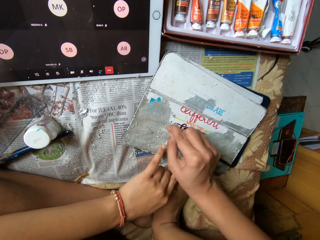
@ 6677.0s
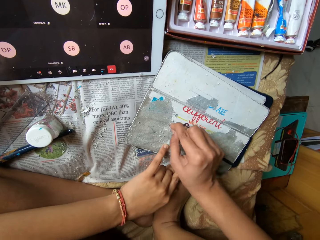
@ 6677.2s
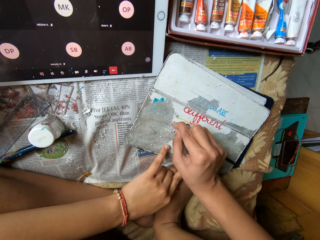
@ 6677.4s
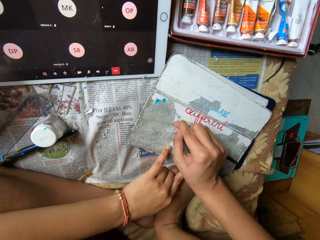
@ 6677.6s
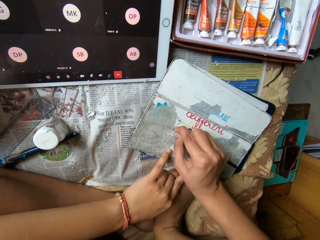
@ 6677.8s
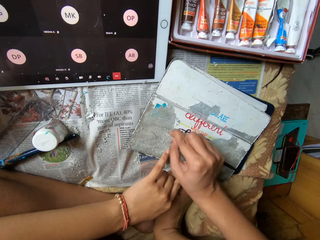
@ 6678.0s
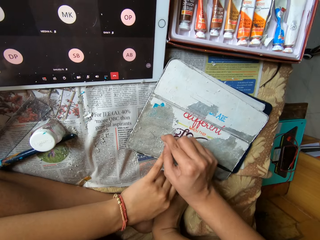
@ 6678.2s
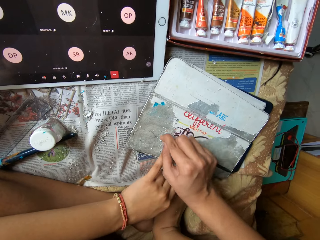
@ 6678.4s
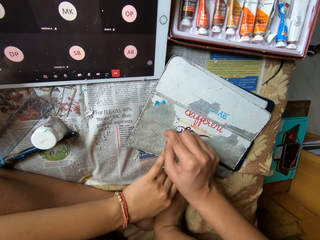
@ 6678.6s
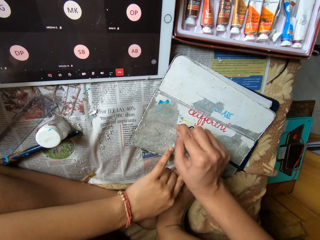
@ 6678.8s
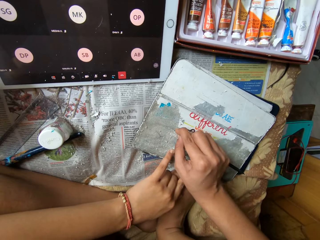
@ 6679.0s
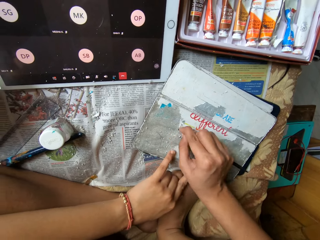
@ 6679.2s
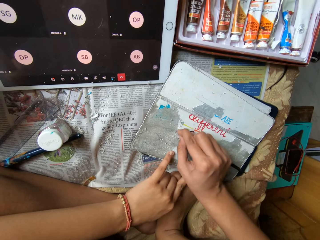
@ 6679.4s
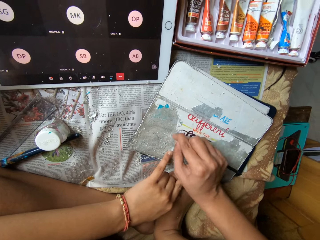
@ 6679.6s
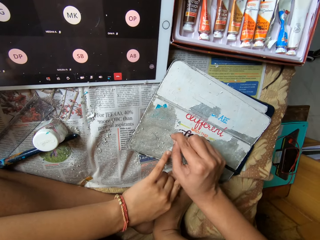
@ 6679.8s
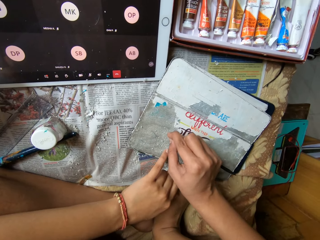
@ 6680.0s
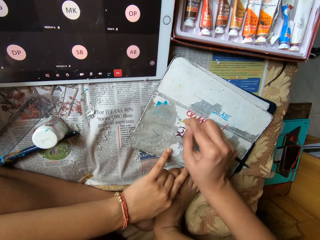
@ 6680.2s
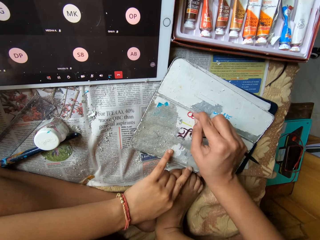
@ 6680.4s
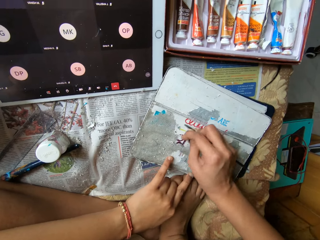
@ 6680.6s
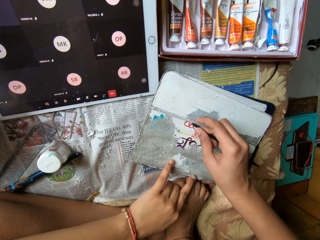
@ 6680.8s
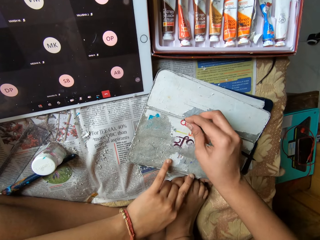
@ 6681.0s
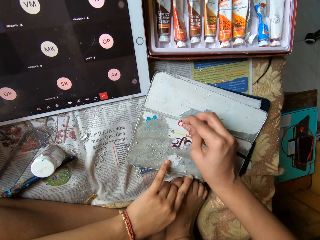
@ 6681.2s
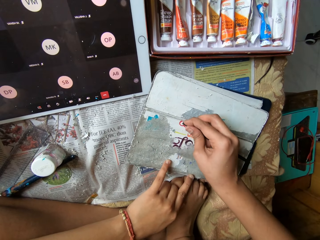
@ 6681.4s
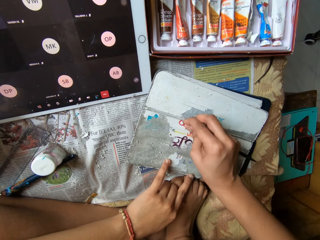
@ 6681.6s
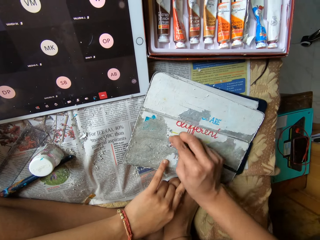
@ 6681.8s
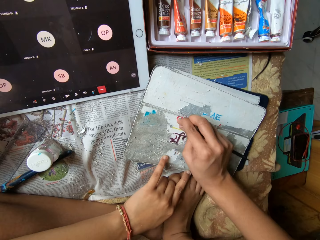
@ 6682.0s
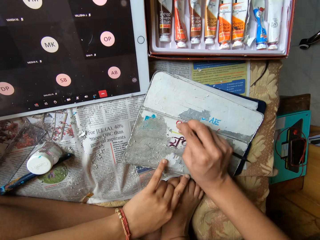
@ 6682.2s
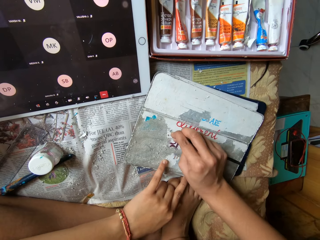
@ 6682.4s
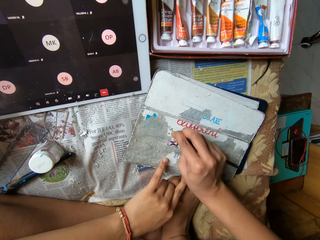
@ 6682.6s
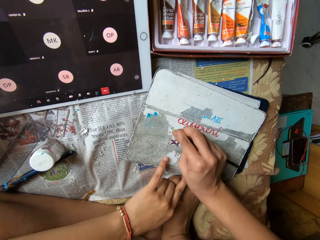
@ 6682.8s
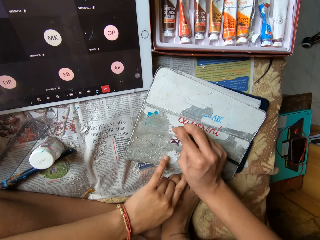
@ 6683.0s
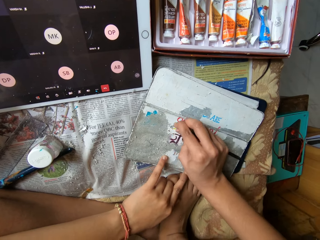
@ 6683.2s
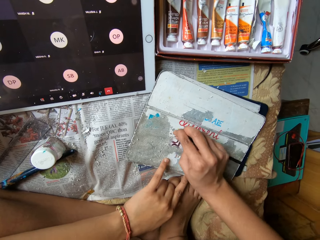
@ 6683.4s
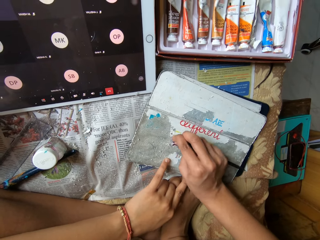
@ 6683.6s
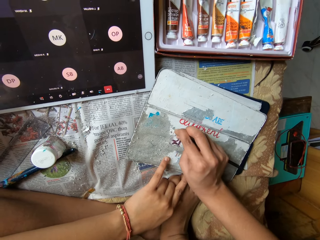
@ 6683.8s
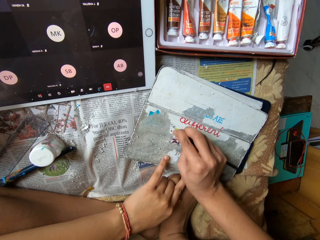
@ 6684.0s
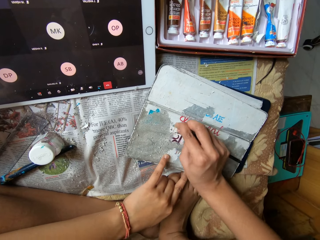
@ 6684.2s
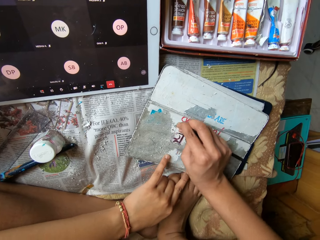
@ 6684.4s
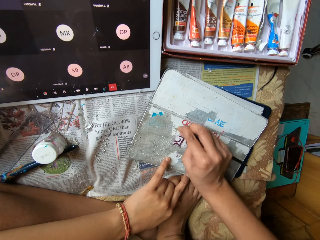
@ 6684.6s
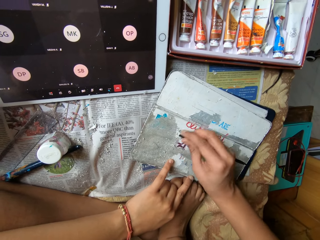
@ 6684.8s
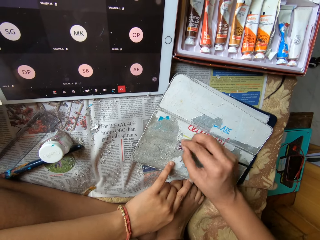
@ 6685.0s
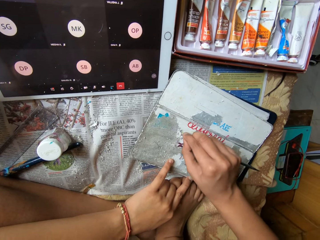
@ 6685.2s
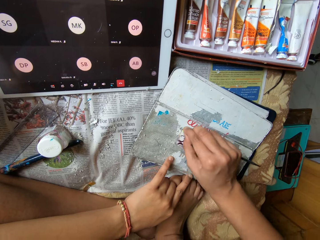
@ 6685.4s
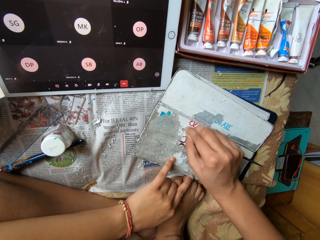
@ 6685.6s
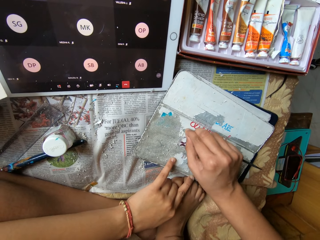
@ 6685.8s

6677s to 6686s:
The camera wearer scrapes a metal surface with a metal rod. They scrape the metal surface with the metal rod repeatedly.

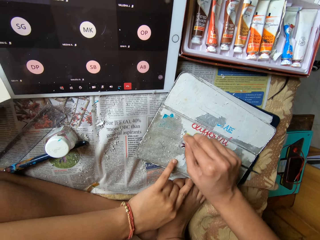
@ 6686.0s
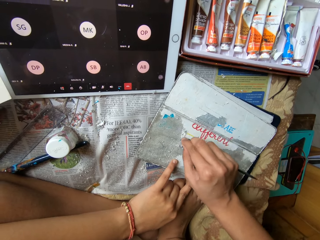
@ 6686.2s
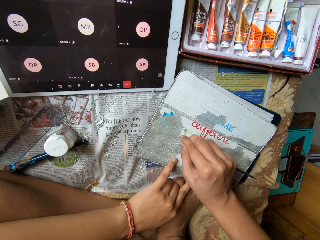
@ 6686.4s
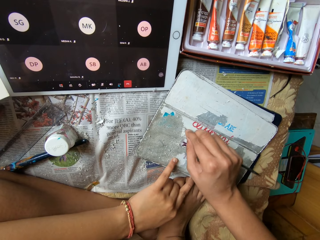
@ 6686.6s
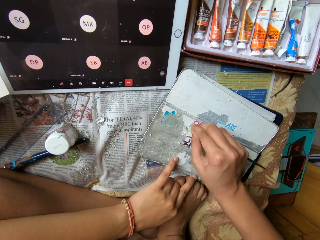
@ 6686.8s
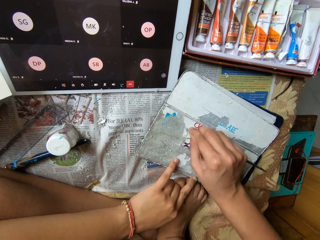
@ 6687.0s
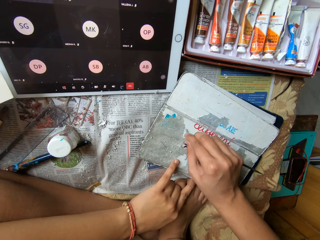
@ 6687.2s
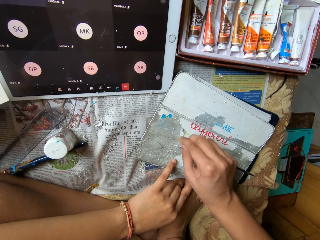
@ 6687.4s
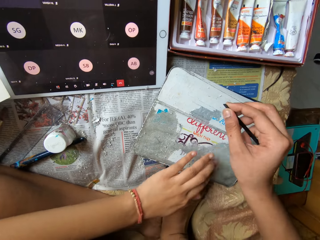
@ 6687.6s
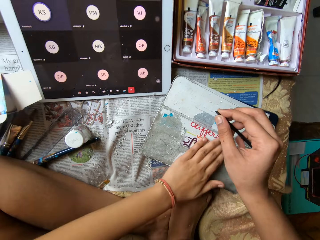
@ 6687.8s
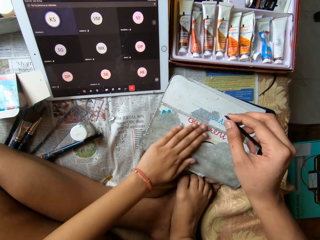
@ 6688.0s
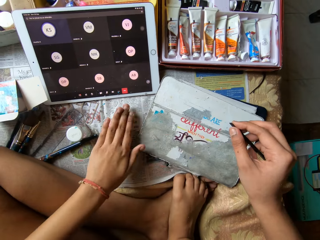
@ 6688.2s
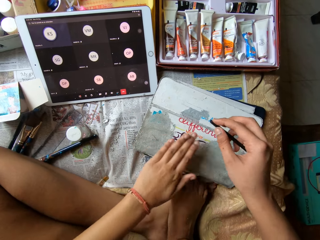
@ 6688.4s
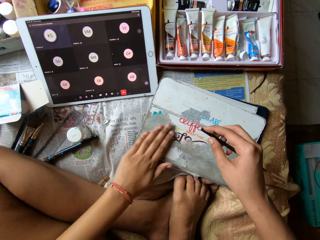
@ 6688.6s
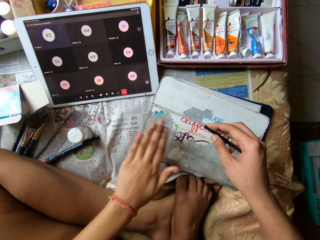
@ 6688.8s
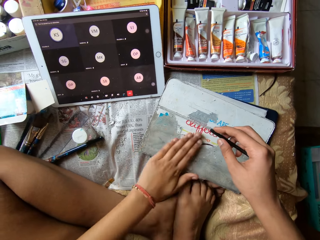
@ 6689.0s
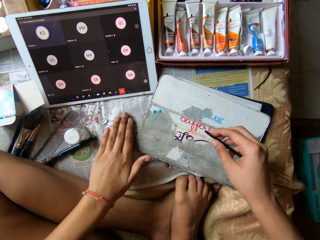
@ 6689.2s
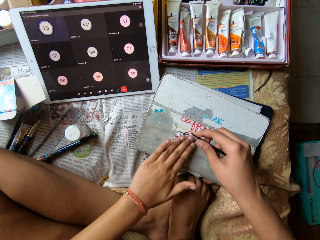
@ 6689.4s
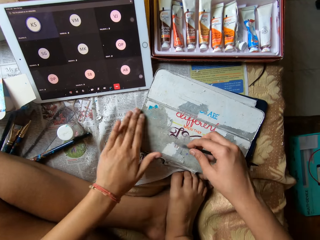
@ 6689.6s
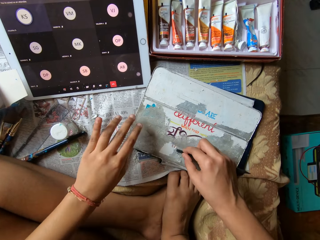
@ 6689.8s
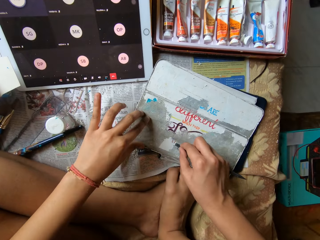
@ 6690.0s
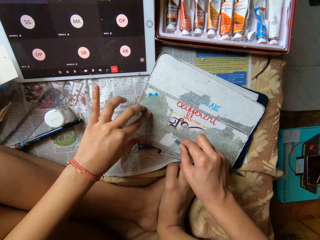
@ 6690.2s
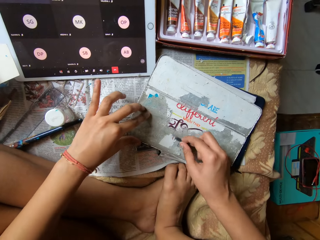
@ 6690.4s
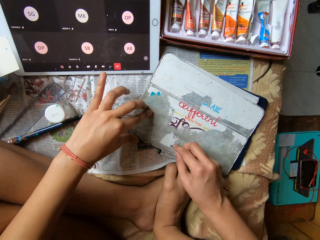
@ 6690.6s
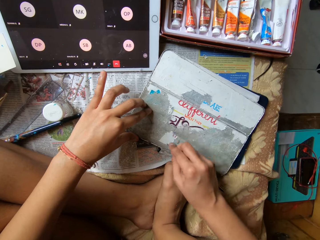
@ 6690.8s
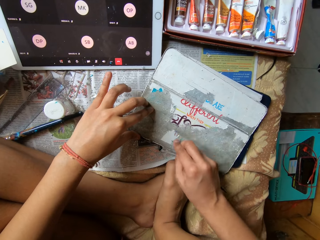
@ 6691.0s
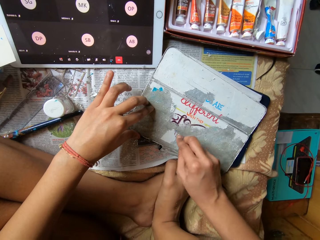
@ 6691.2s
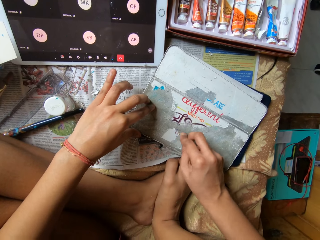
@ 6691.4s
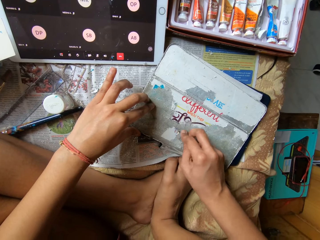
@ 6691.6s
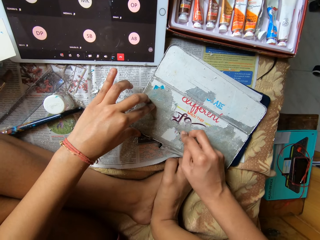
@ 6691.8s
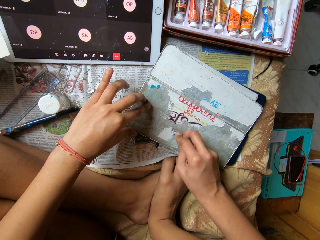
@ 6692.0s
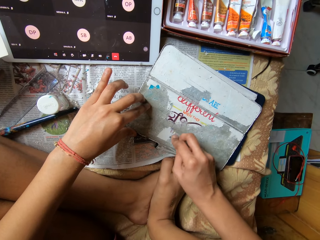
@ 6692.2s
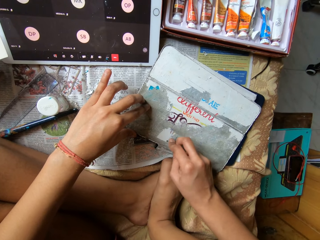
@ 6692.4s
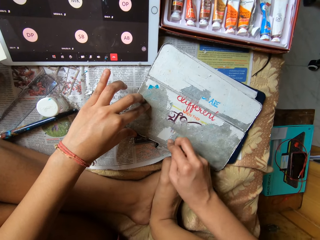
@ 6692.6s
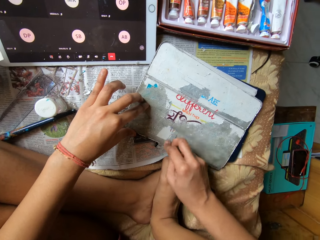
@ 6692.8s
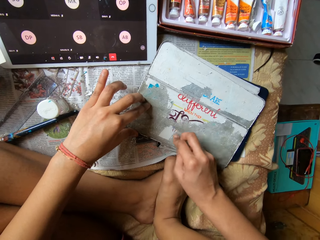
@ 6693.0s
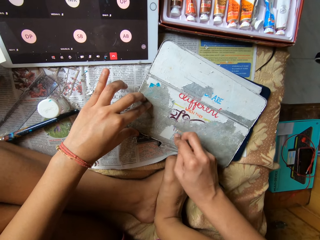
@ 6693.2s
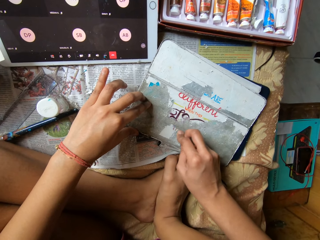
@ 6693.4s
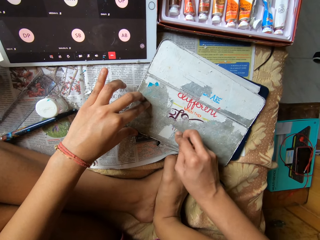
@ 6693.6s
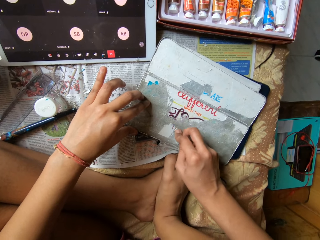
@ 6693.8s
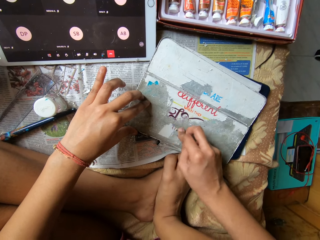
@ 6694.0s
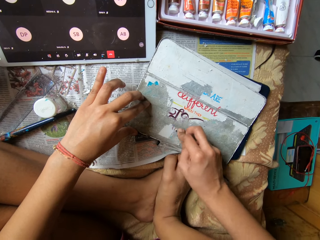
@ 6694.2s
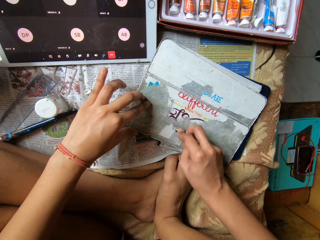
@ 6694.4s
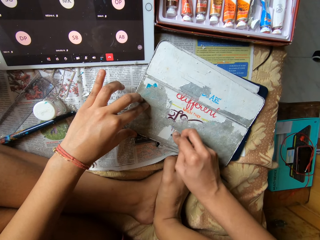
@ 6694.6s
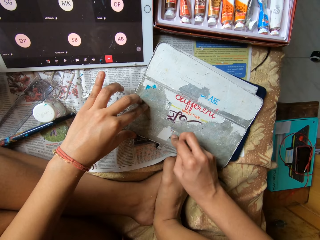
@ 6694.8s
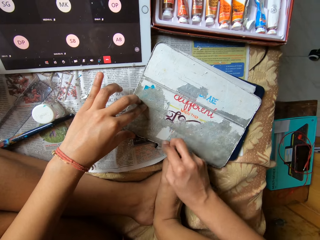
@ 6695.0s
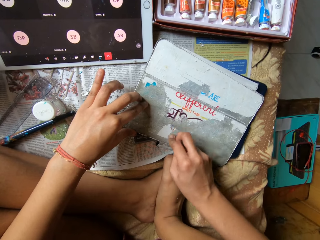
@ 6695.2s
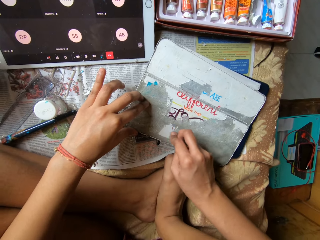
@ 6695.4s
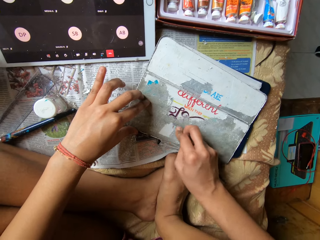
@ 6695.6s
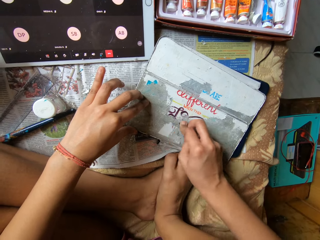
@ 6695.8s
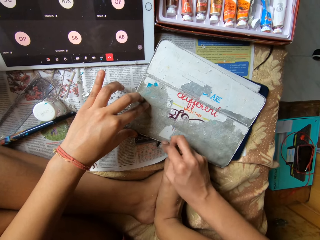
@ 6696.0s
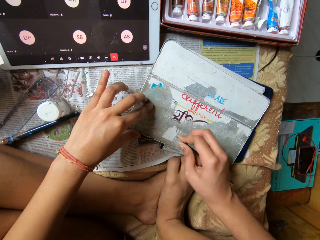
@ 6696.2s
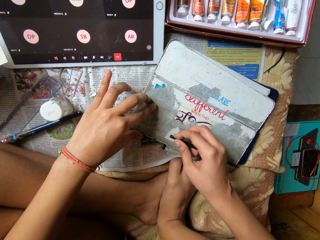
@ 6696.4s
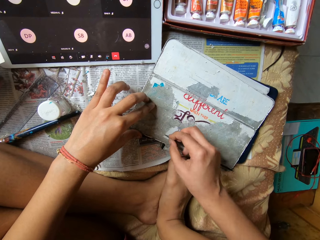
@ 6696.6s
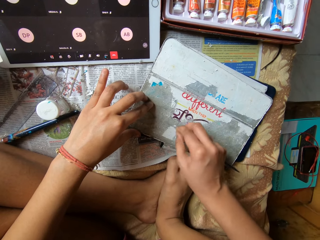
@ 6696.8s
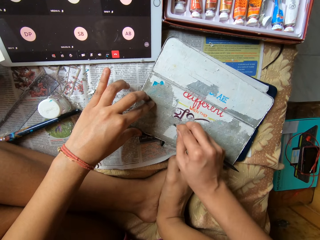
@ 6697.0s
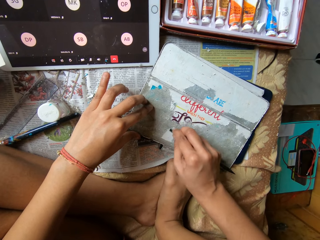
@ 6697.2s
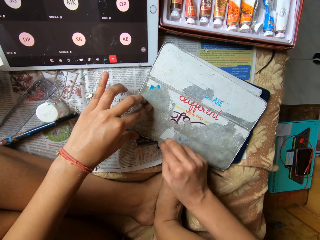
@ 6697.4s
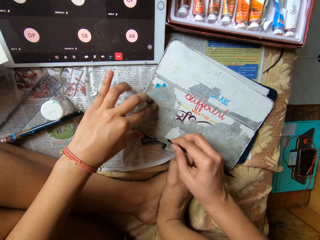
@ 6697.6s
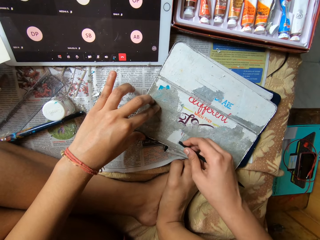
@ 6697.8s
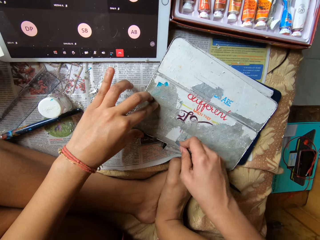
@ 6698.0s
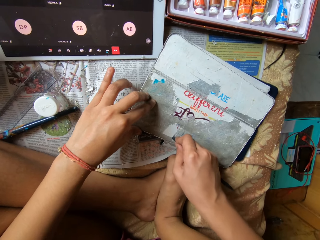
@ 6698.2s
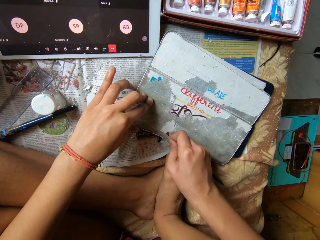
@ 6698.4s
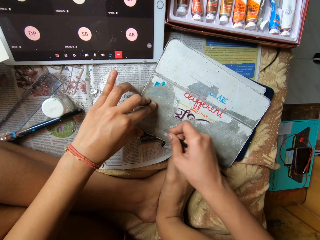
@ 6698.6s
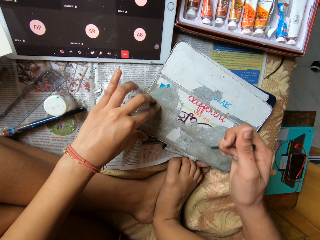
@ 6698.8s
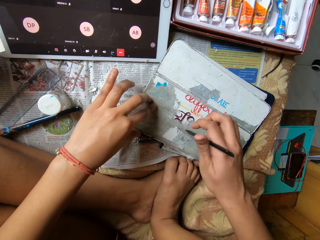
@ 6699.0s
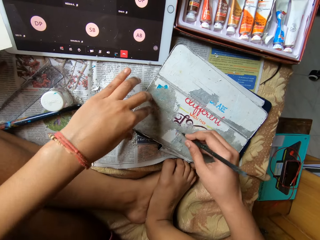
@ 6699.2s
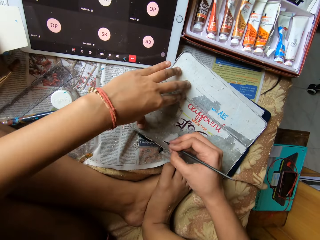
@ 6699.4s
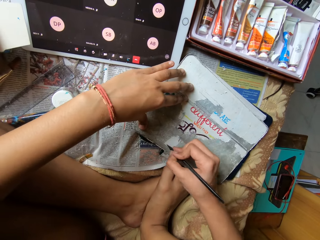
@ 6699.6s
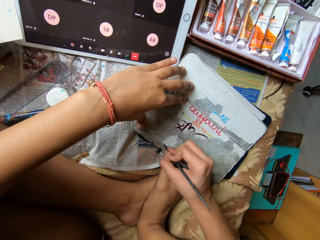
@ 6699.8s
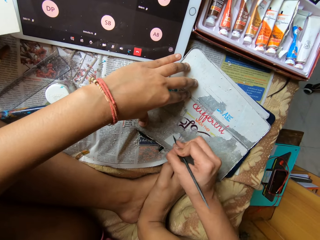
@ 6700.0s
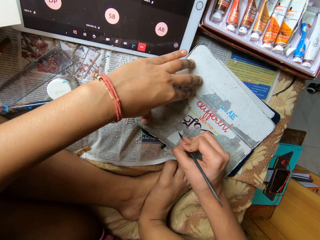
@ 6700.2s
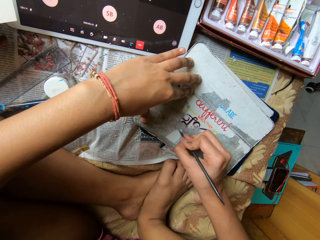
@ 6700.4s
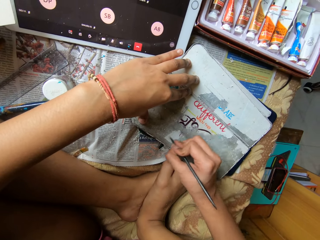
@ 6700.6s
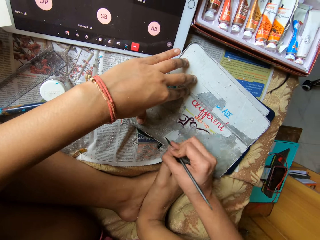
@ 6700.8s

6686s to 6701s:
The camera wearer scrapes a metal surface with a metal rod. She cleans the tablet pouch or metal surface with her left hand. She places her left hand on the tablet pouch and scrapes paint from the tablet pouch with the scraper or metal rod in her right hand. She scrapes the metal surface with the metal rod repeatedly.
